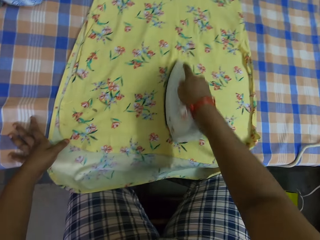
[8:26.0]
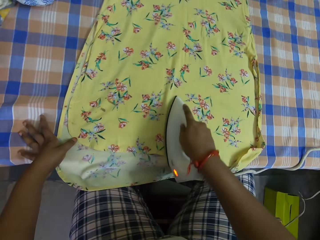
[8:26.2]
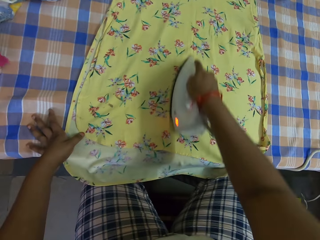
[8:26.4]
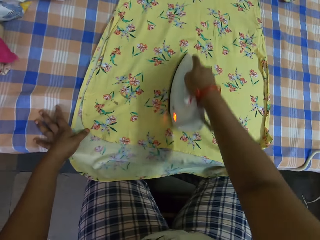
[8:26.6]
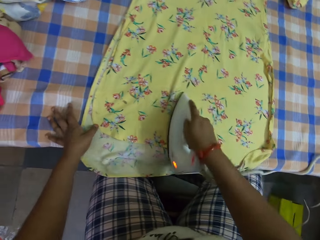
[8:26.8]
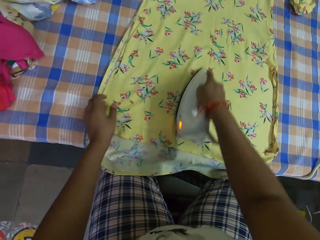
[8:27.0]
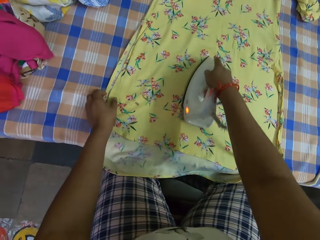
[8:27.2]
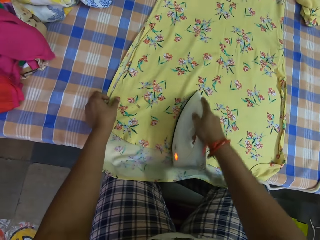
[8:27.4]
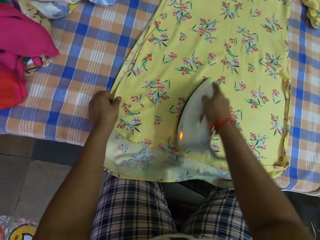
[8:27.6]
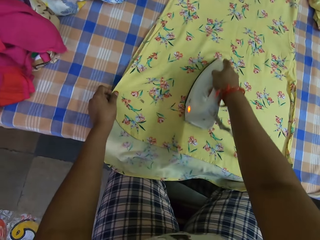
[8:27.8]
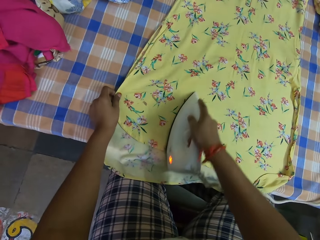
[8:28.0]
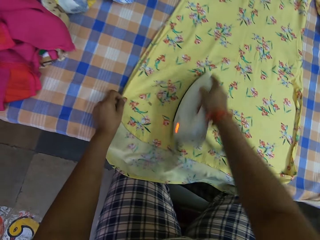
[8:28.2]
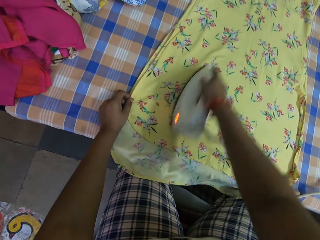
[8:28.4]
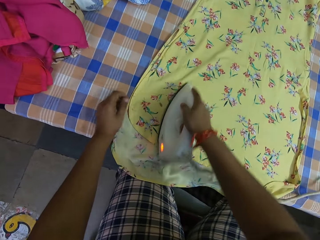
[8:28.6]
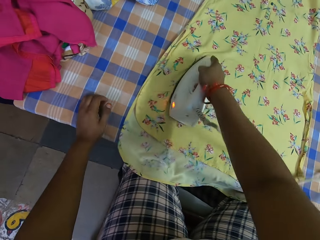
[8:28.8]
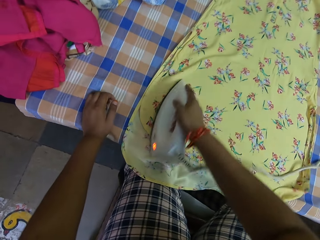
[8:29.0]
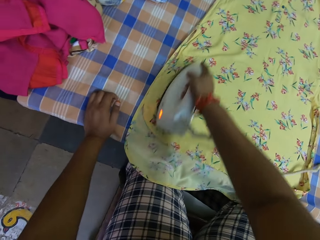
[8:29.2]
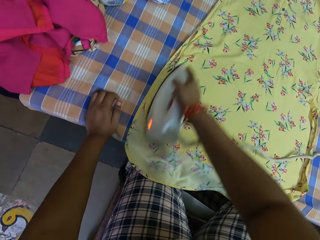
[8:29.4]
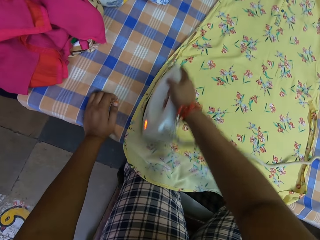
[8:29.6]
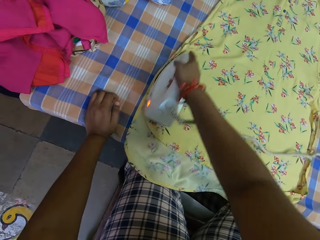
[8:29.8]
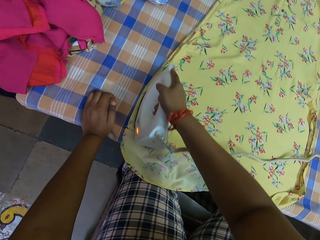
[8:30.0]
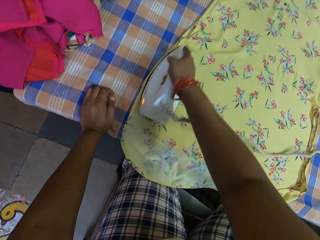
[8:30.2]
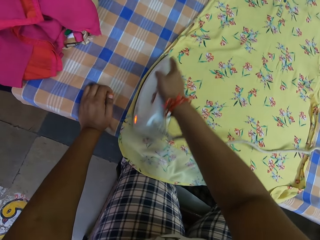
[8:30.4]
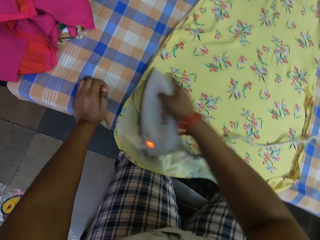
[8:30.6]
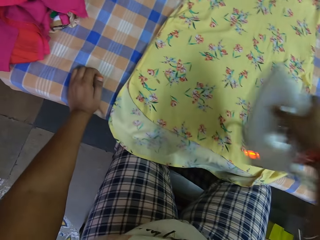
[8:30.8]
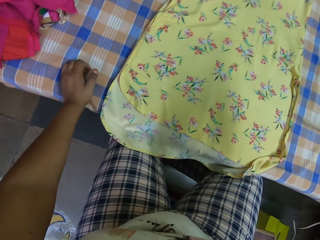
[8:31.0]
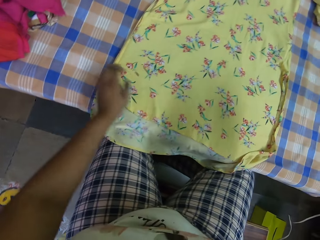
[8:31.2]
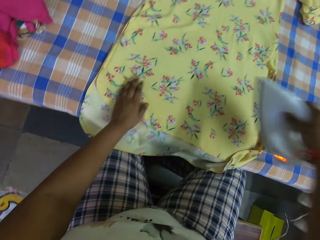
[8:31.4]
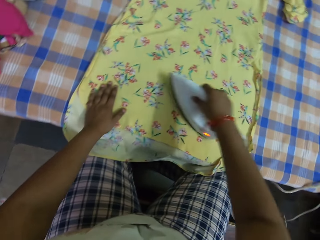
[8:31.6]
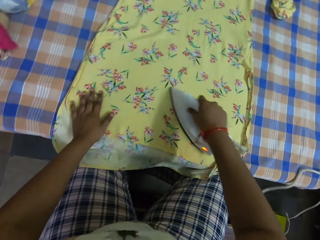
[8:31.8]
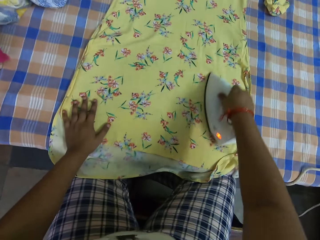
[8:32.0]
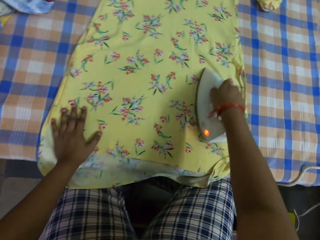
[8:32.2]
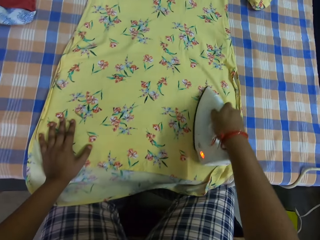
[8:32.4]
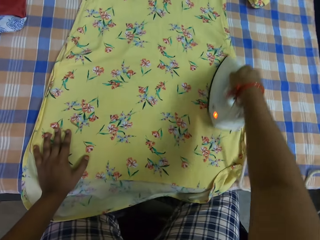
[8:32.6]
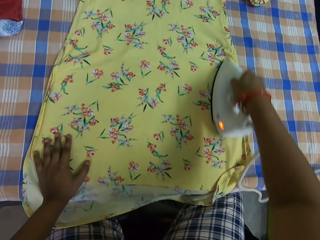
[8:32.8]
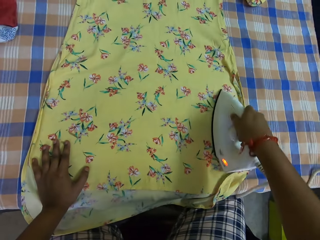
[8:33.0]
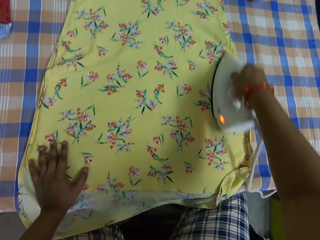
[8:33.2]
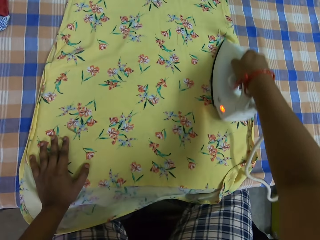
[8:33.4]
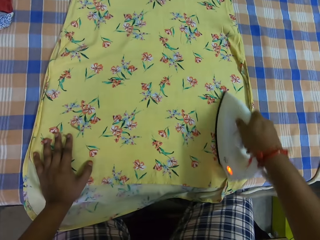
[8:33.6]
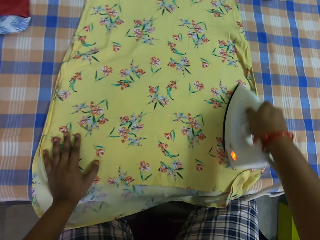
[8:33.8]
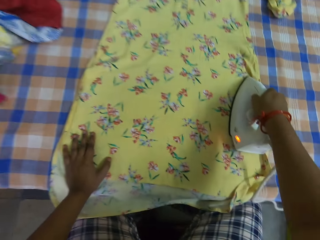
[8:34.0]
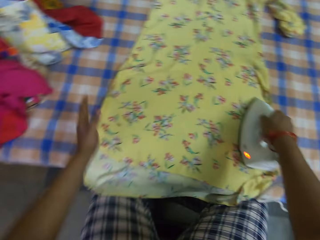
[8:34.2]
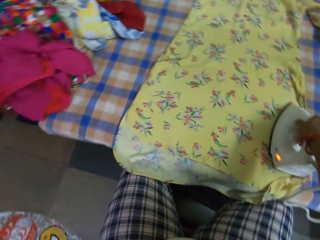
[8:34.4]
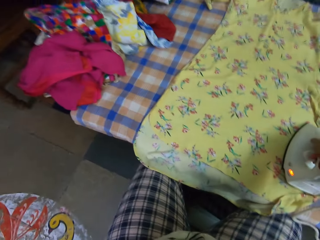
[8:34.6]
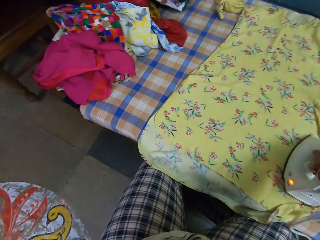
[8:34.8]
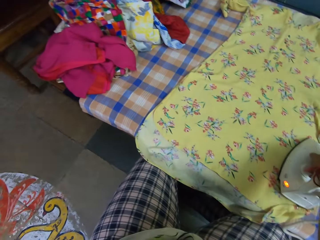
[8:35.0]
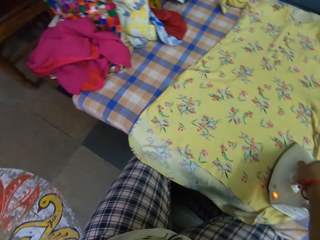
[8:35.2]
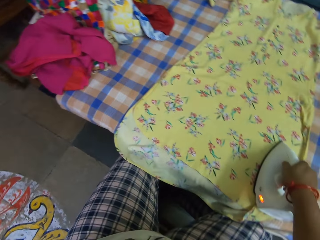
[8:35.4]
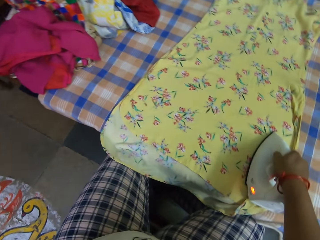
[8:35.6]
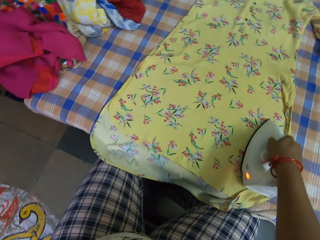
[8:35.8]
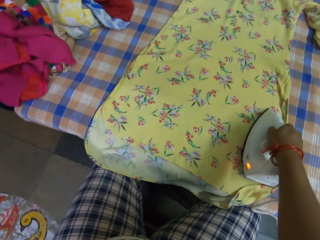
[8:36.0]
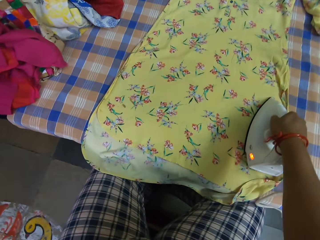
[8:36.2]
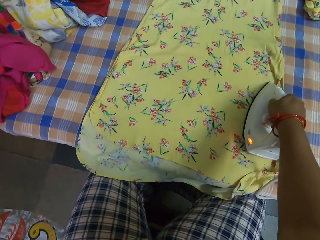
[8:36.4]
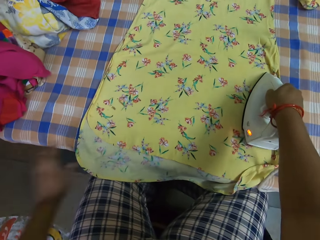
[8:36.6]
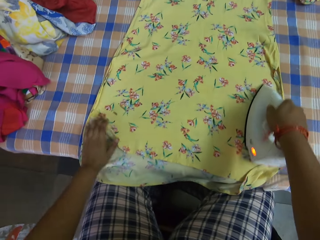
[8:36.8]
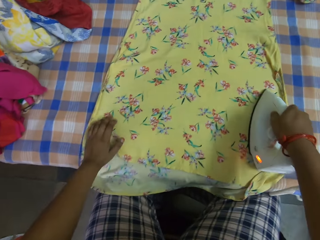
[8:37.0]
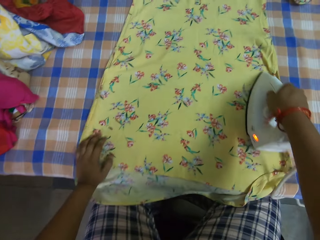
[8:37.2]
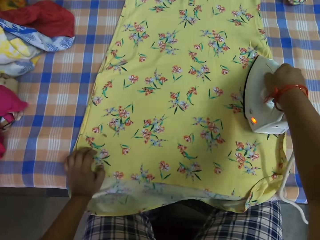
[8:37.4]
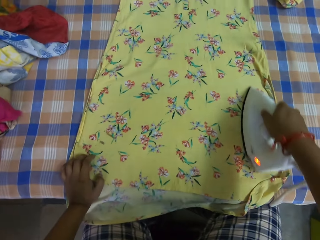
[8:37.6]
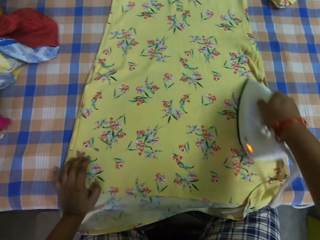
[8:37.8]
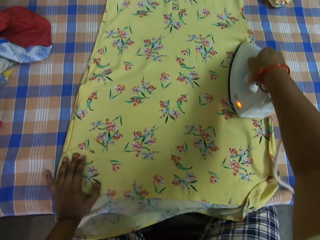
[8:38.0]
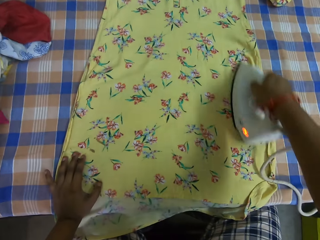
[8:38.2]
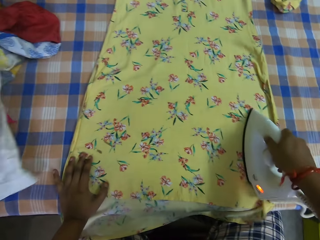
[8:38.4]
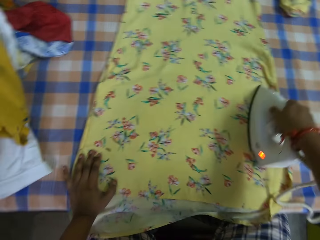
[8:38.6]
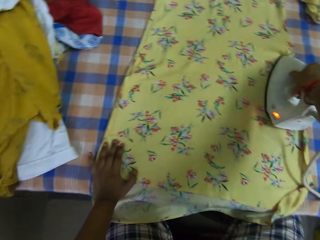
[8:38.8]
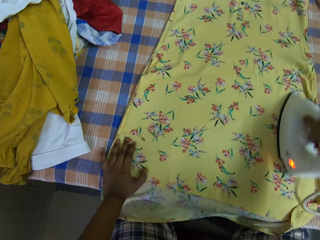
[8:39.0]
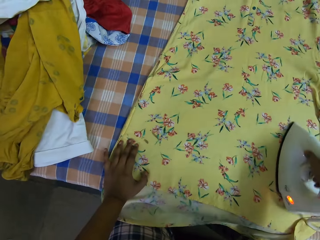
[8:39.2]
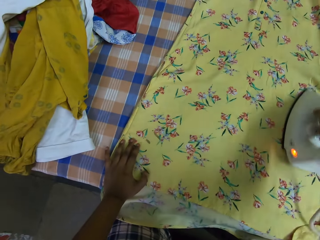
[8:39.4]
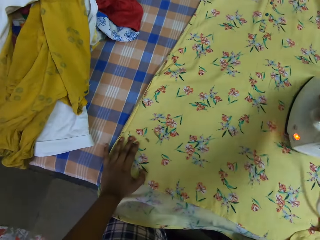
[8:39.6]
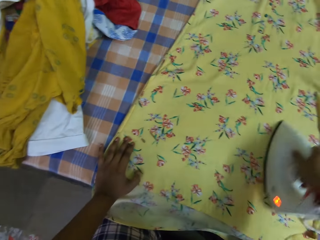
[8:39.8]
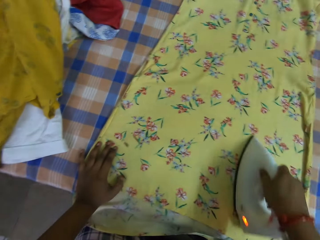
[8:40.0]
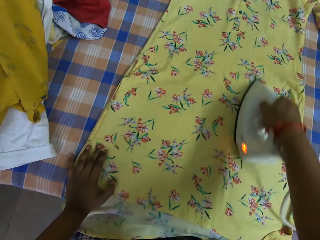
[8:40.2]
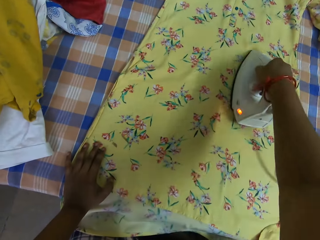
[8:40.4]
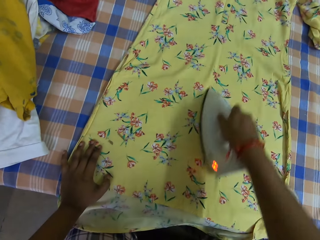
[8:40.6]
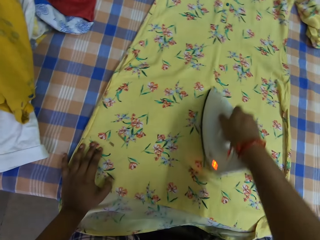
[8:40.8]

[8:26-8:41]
The camera wearer adjusts the dress on the table with her left hand. She places her left hand on the dress. She irons the dress on the table with the pressing iron in her right hand. She raises her left hand. She places her left hand on the dress.

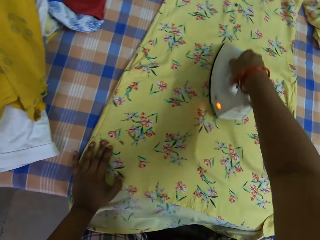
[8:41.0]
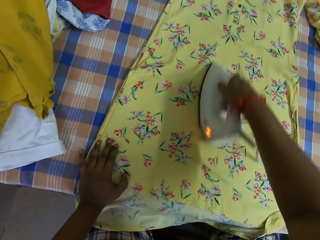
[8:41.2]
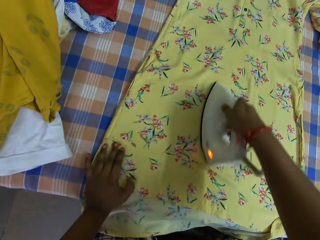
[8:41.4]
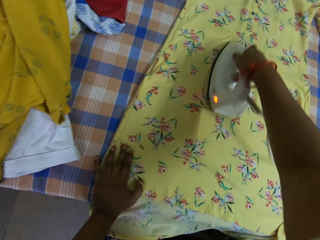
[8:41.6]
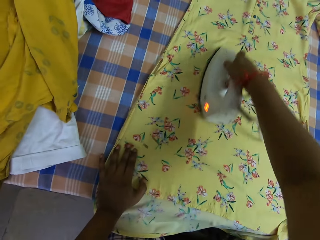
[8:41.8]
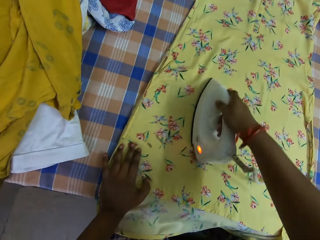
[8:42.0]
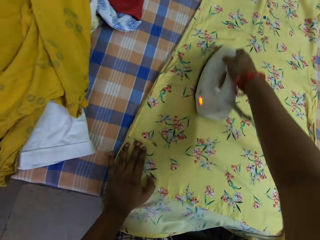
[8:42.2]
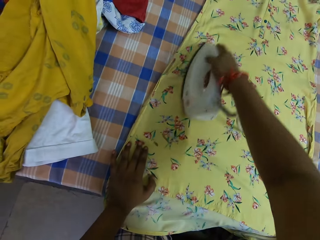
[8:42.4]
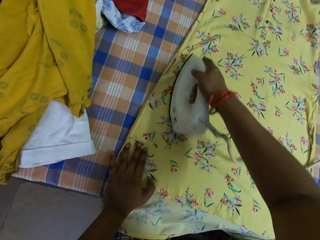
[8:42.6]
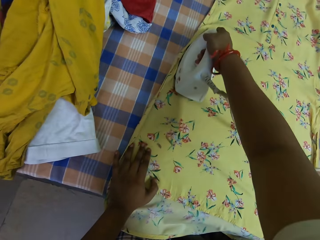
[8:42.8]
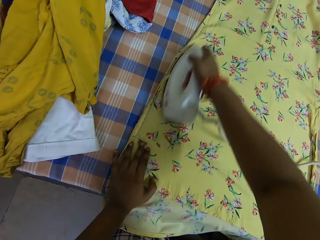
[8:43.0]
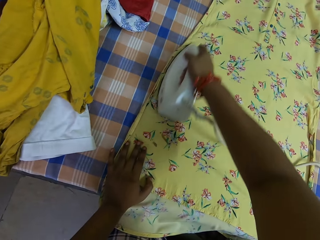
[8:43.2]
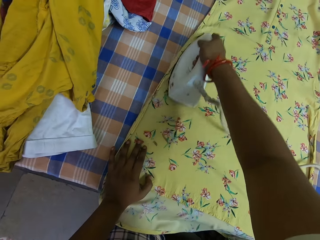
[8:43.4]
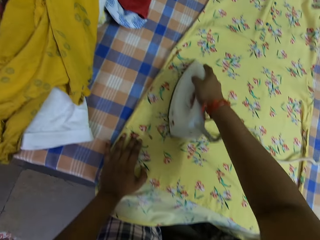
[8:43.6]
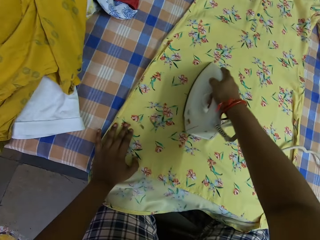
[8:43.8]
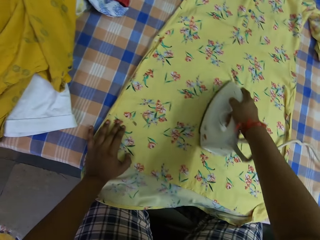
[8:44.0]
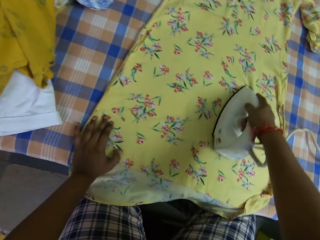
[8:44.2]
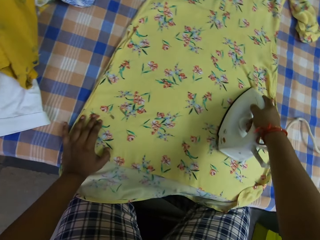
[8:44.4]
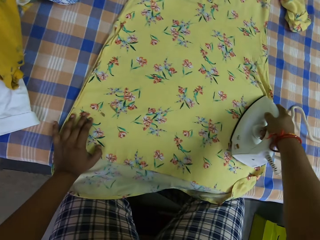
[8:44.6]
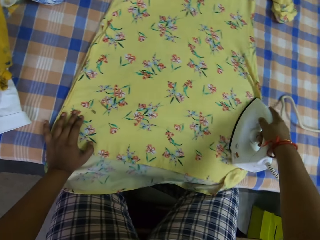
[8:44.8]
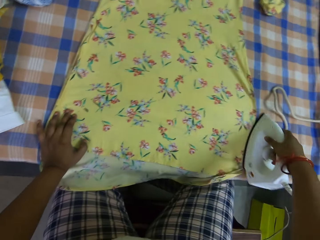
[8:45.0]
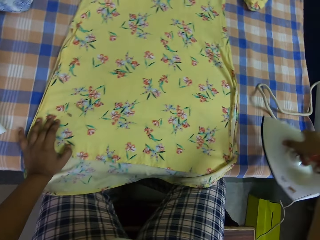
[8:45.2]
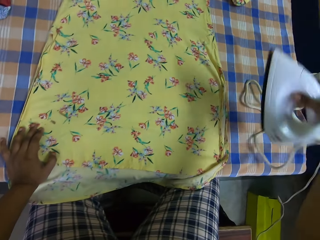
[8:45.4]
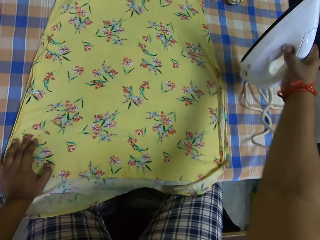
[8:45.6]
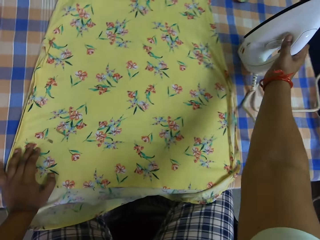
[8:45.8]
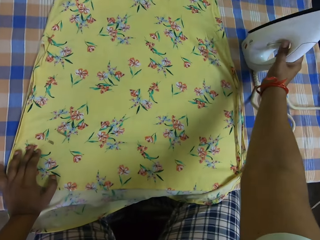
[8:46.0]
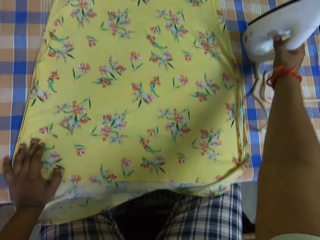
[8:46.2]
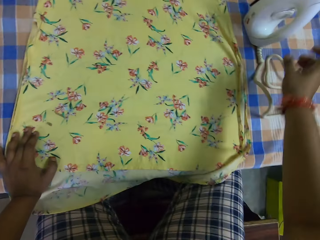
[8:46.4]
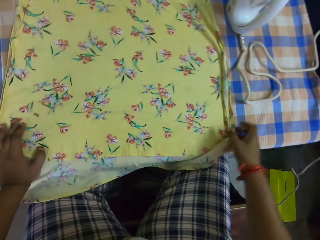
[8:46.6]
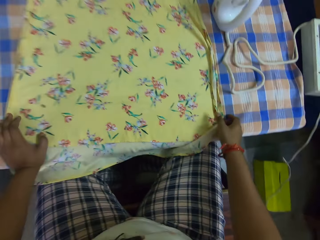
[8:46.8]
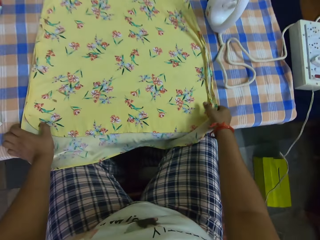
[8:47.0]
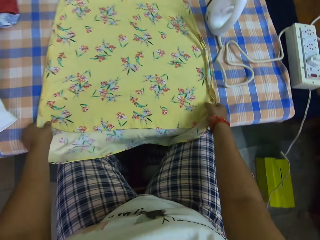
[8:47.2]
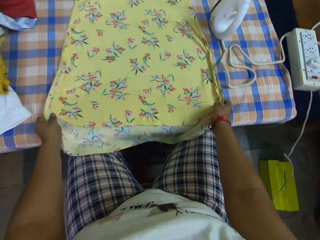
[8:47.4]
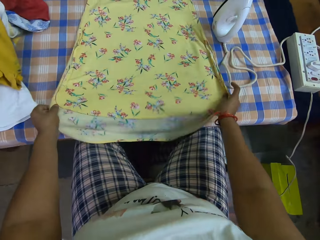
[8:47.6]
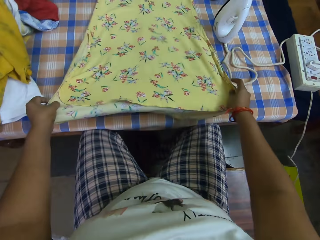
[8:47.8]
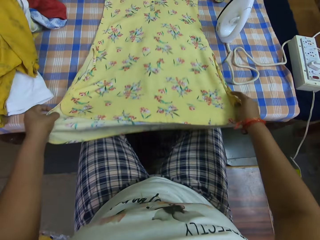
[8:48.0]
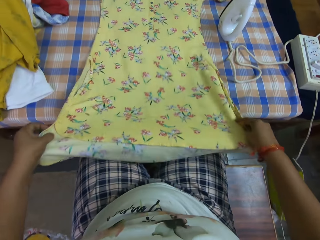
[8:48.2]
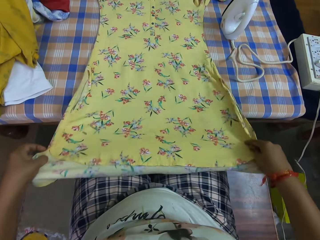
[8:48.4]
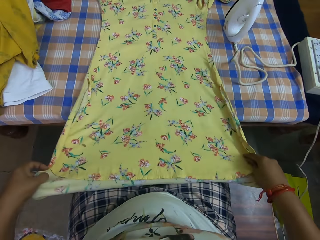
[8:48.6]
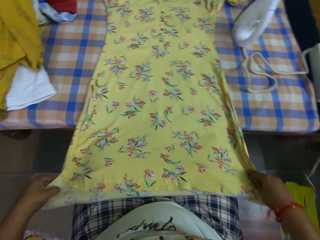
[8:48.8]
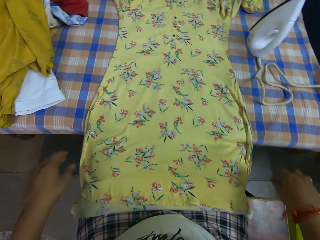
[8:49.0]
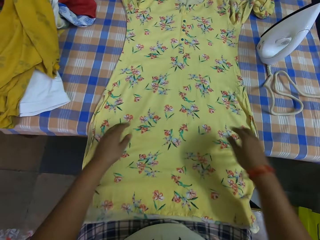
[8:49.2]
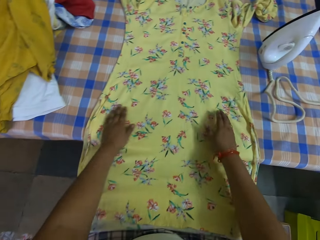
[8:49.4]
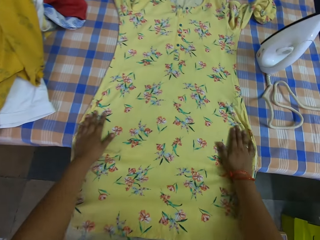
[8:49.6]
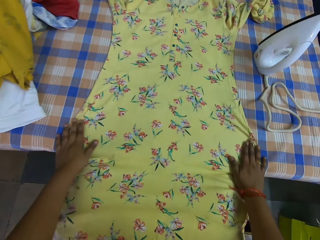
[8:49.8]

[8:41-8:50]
The camera wearer drops the pressing iron on the table with both hands. She adjusts the dress on the table with her left hand. She holds the dress.
